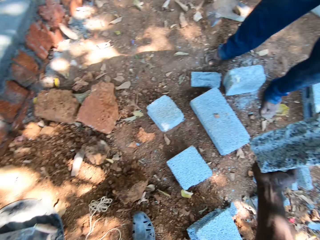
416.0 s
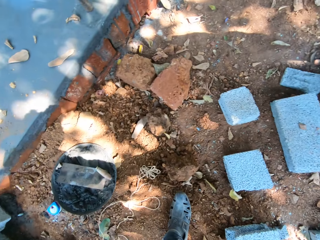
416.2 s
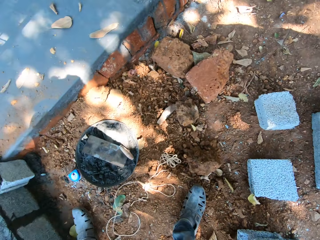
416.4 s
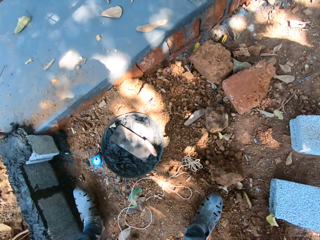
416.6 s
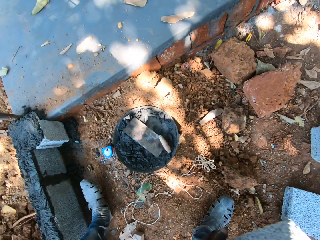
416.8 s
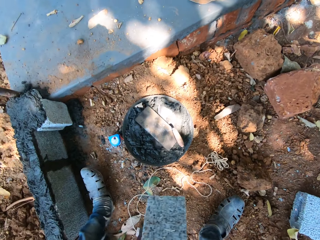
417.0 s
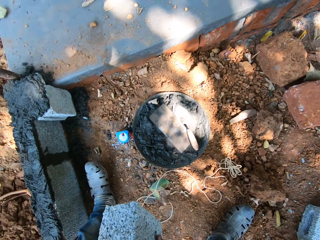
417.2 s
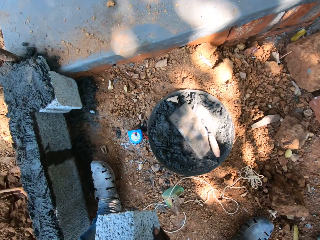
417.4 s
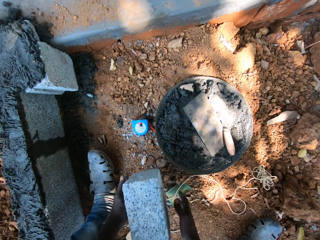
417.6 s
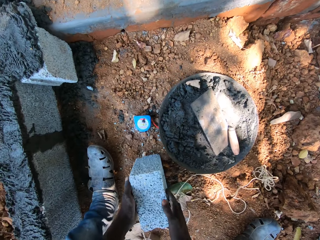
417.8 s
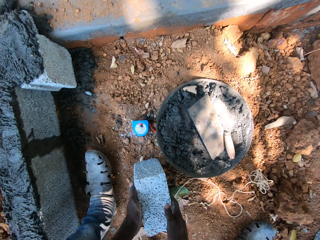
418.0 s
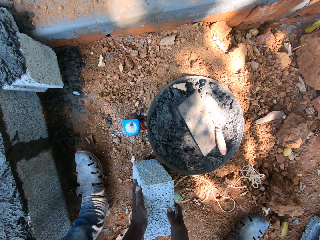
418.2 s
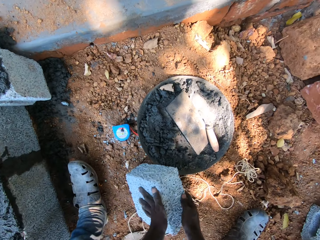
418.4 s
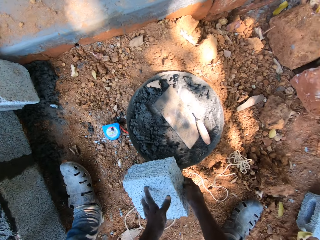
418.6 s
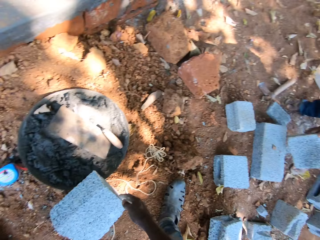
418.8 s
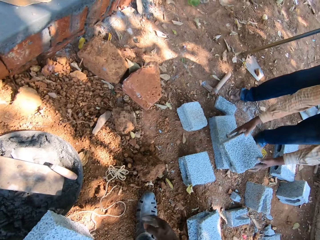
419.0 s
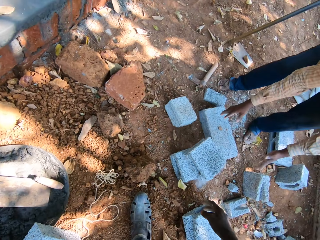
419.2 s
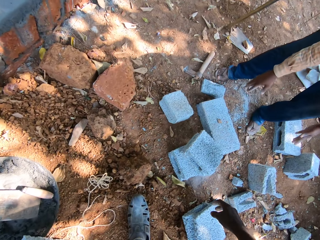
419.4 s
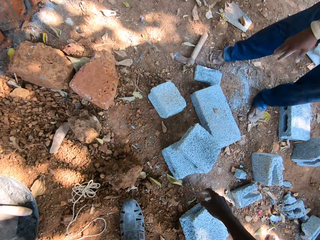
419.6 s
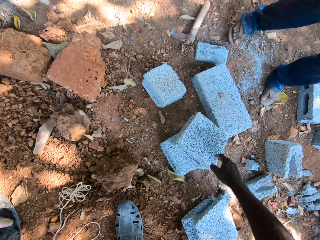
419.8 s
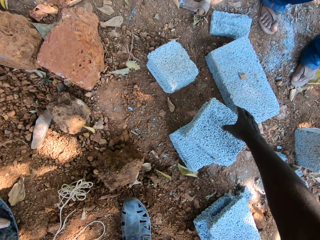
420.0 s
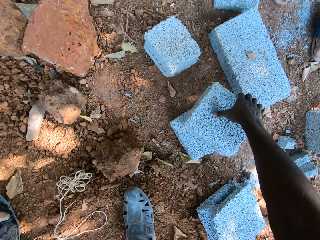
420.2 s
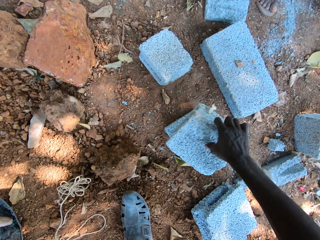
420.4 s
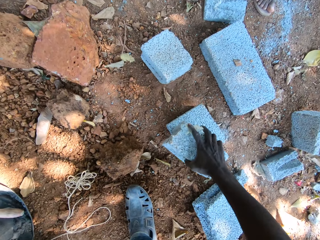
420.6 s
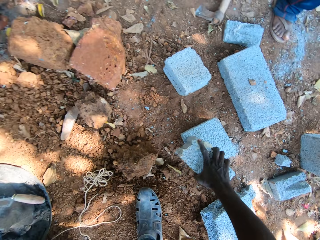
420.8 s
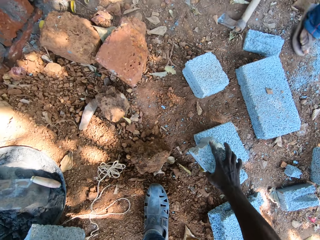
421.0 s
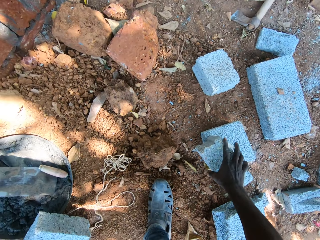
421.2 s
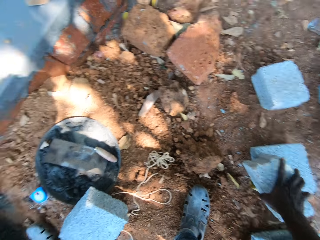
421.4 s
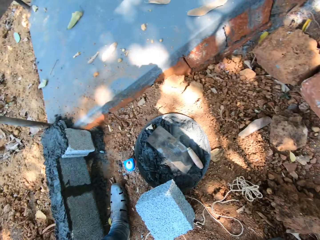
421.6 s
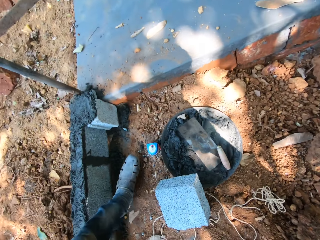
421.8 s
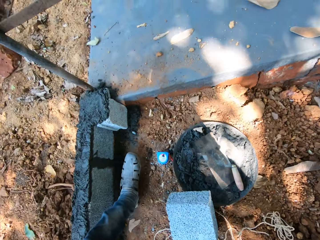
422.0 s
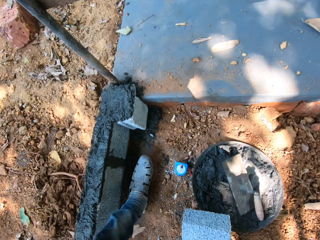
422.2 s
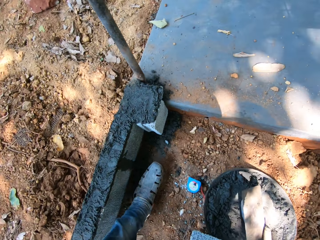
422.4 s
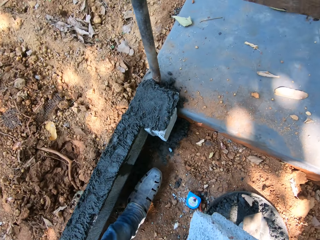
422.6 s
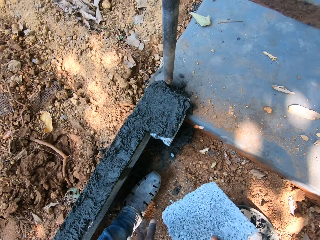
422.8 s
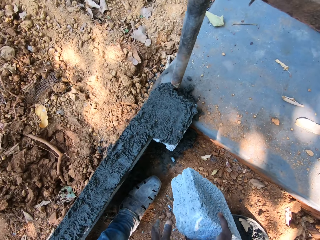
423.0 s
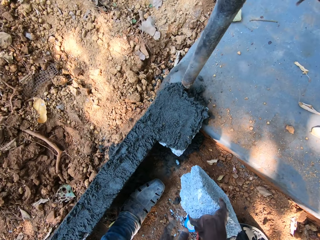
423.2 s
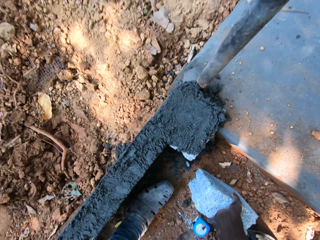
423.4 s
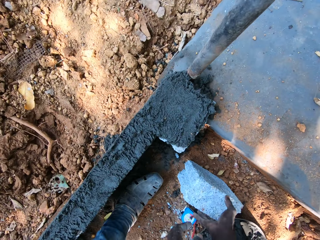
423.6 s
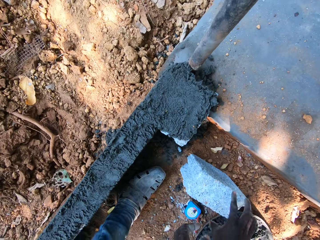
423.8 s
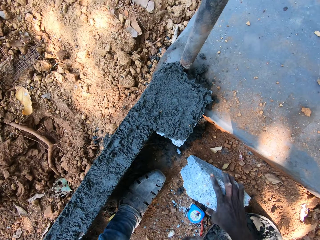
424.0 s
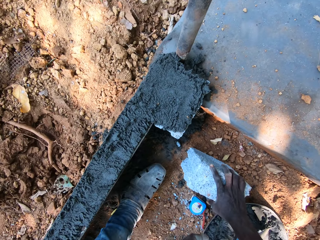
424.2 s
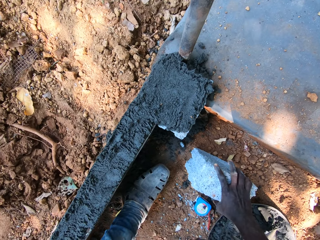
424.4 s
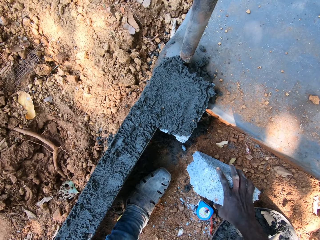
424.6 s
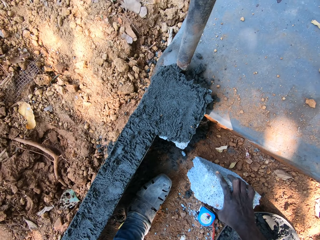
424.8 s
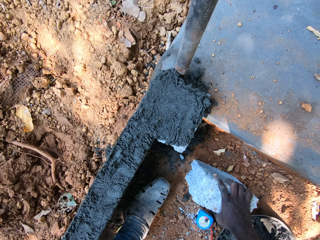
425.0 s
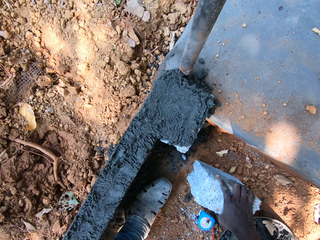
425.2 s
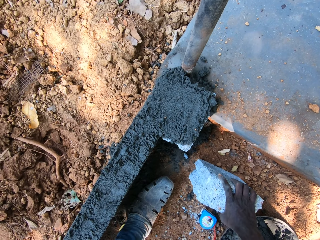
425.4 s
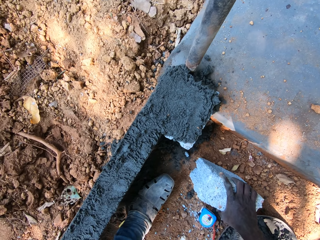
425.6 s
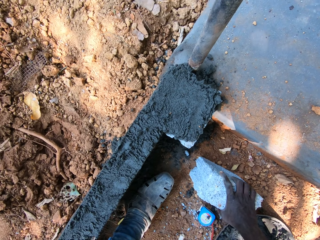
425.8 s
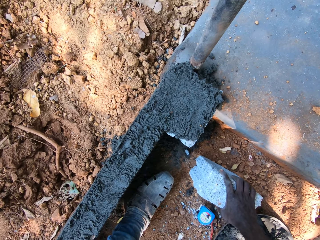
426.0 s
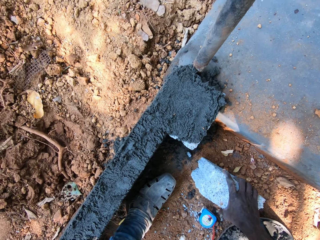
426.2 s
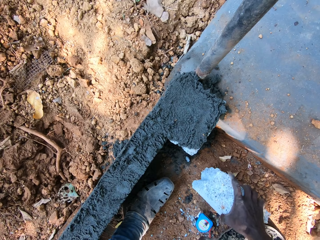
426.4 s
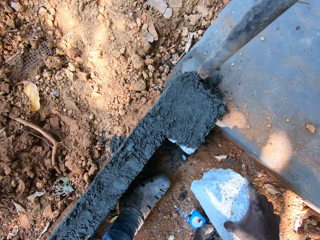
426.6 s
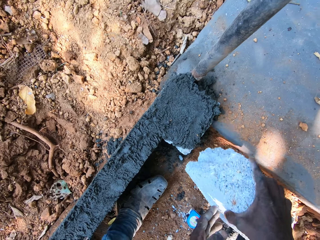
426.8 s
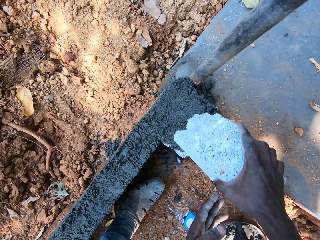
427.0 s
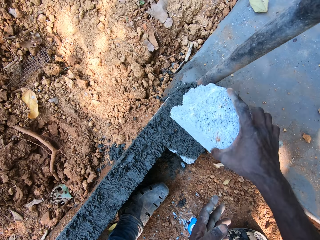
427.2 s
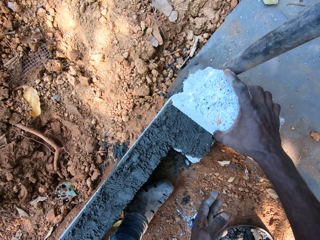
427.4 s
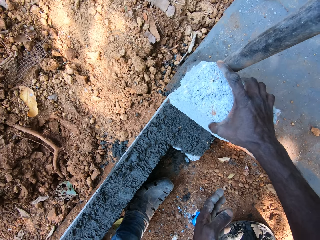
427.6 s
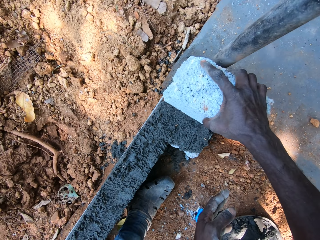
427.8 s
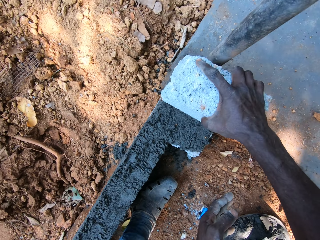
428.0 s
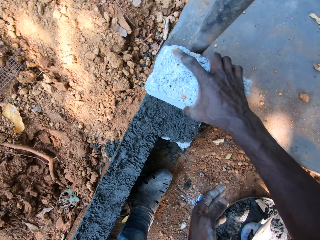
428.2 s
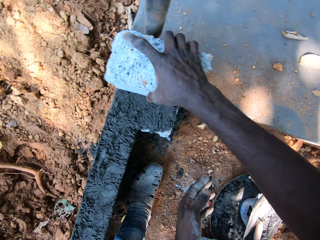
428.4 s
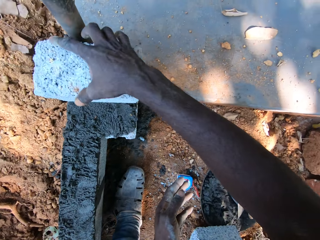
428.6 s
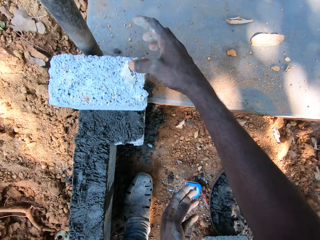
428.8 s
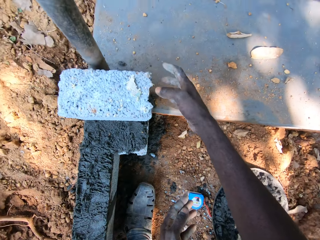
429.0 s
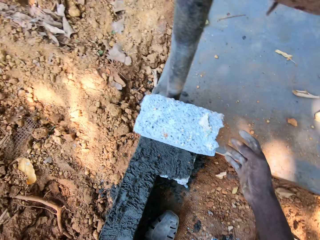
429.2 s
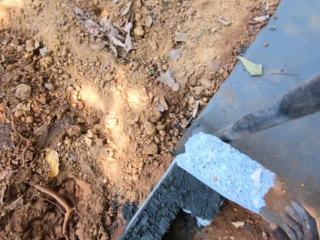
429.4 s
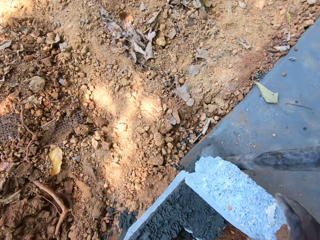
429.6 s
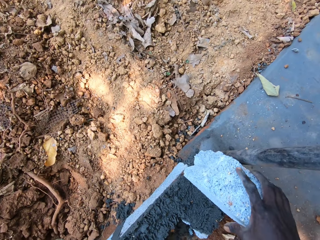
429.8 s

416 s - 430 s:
The camera wearer drops the block on the ground with both hands. The man drops the block on the ground with both hands. The camera wearer picks the block from the ground with his right hand. He drops the block on the ground with his right hand. He picks the block from the ground with his right hand. He places the block on the wall with his right hand.

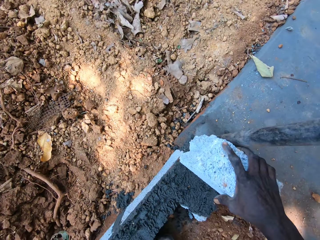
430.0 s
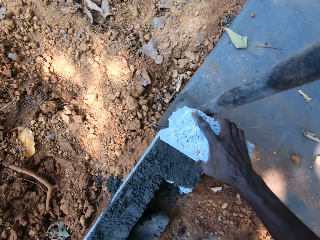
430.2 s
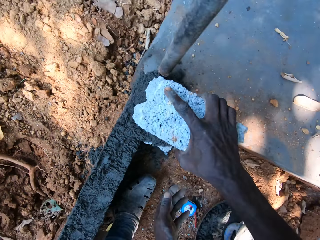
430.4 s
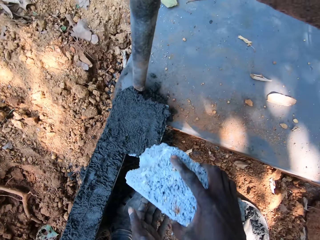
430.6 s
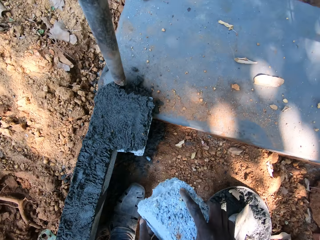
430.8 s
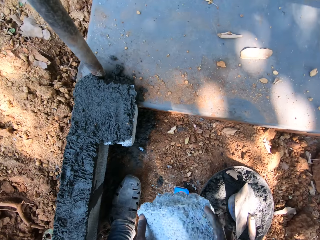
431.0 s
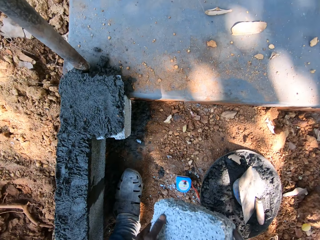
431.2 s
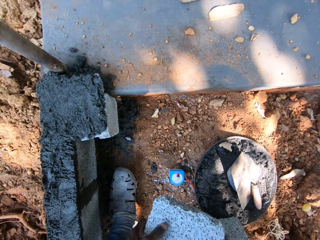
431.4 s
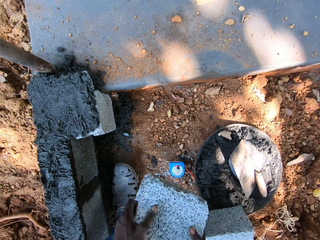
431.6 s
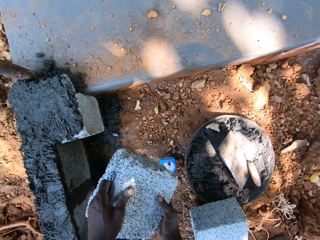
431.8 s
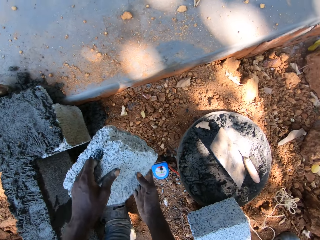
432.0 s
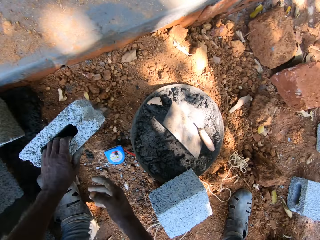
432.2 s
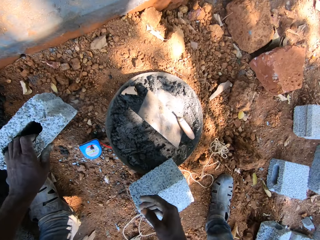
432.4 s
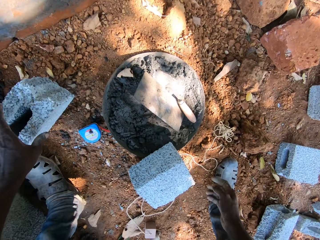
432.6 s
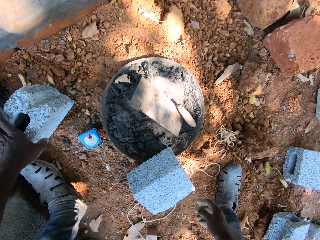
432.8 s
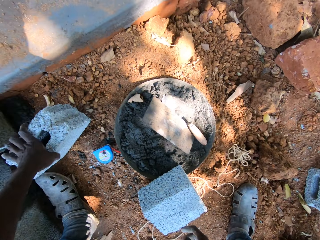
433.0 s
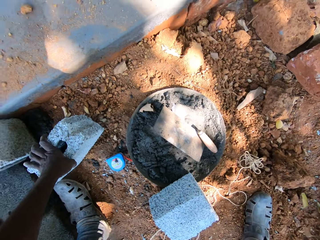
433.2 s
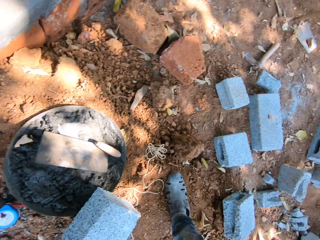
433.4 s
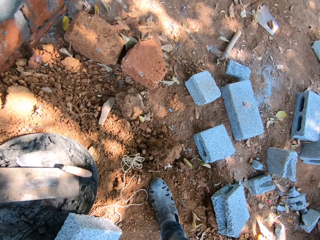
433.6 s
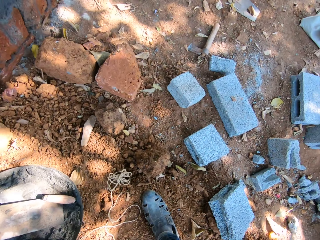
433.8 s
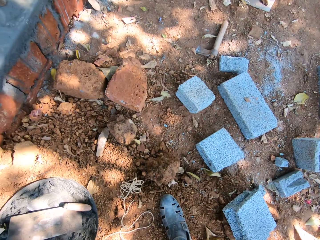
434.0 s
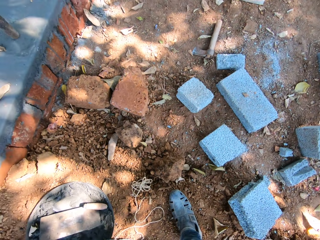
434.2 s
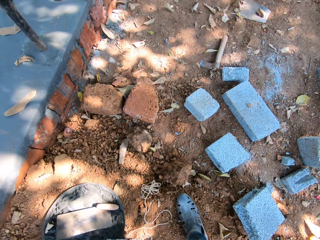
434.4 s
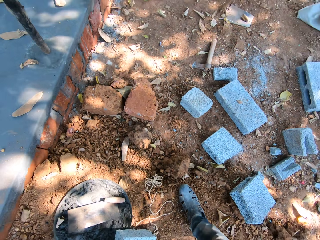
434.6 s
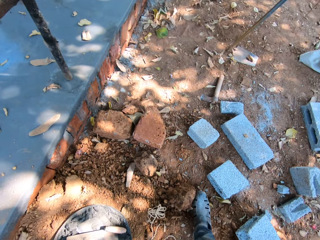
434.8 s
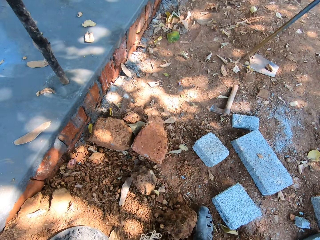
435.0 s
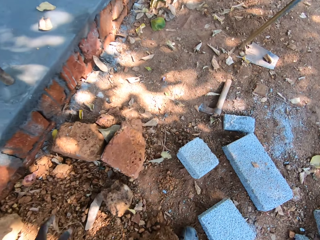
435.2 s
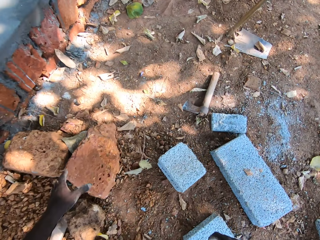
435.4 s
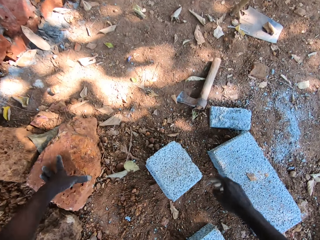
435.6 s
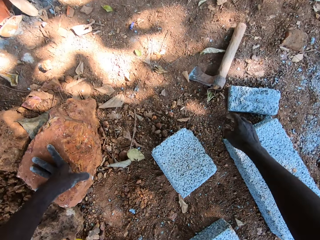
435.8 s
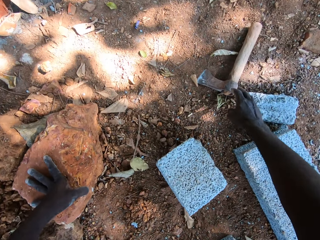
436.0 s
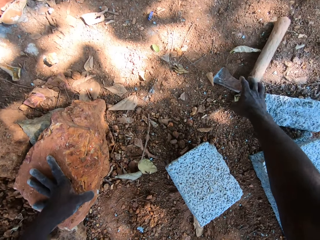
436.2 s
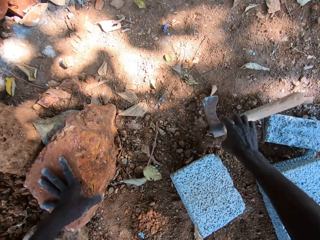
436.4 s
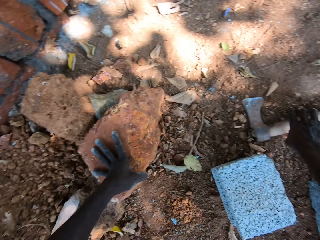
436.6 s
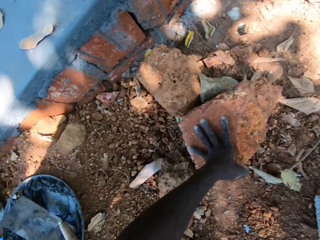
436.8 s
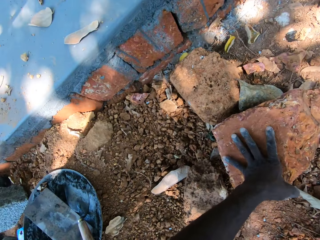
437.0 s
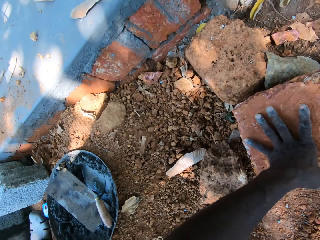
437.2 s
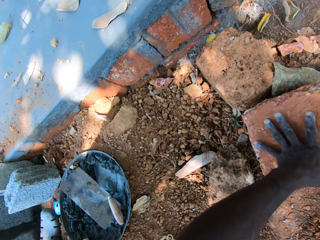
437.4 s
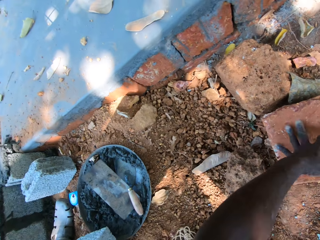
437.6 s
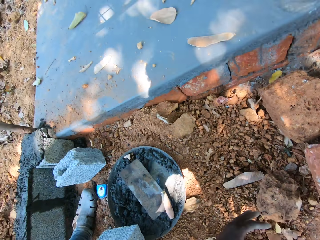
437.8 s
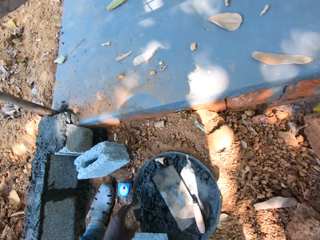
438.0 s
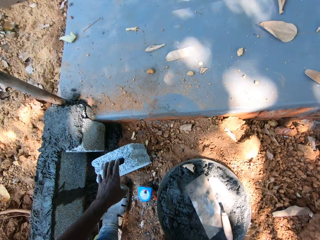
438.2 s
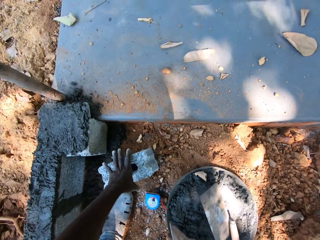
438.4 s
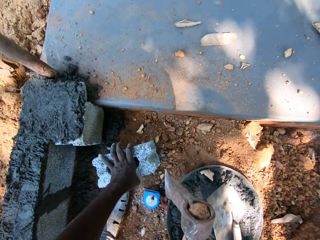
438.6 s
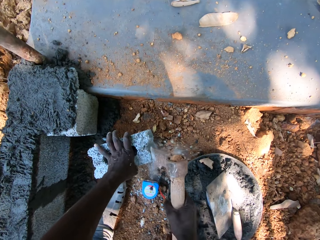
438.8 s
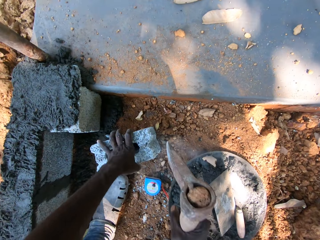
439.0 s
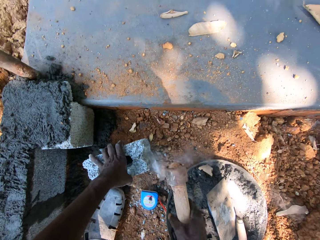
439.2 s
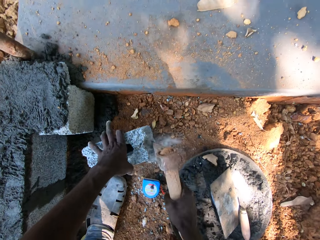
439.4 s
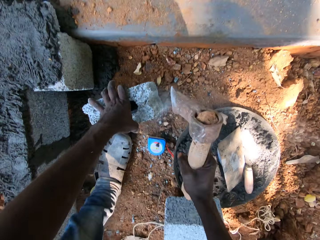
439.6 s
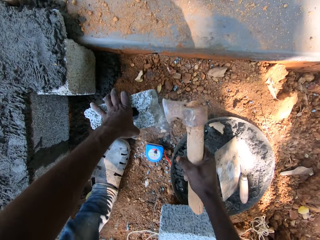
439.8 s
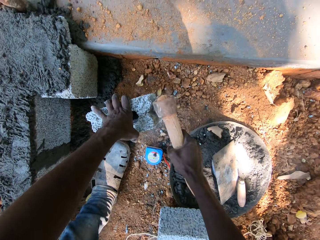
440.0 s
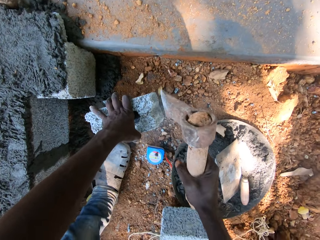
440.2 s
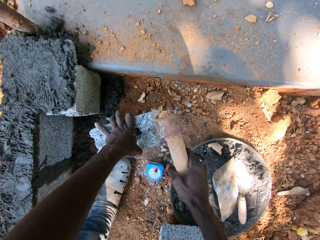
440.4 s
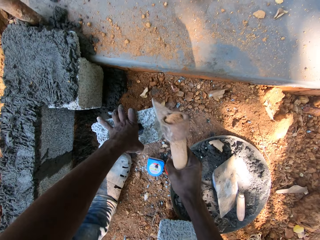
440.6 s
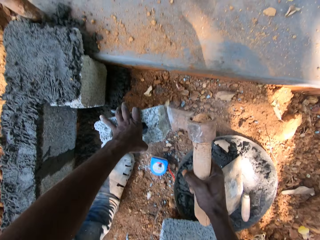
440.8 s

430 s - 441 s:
The camera wearer picks the block from the wall with his right hand. He passes the block from his right hand to his left hand. He drops the block on the ground with his left hand. He stares at the blocks. He moves the axe on the ground with his right hand. He picks the axe from the ground with his right hand. He hits the block with the axe in his right hand.
